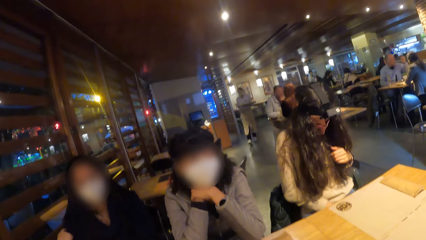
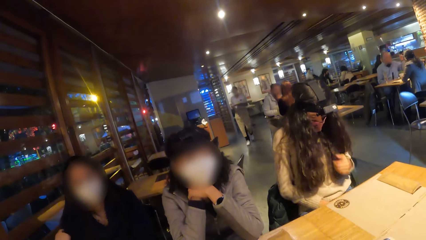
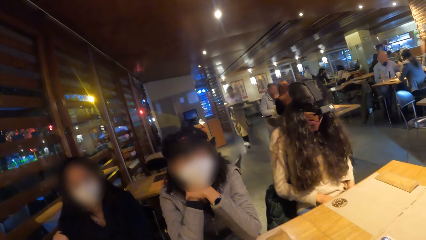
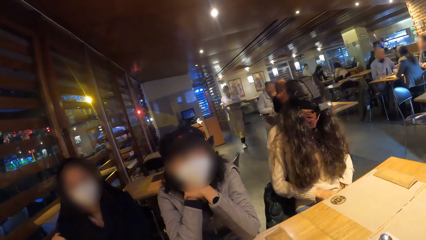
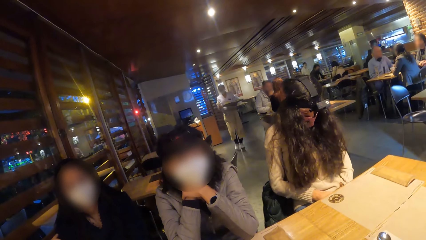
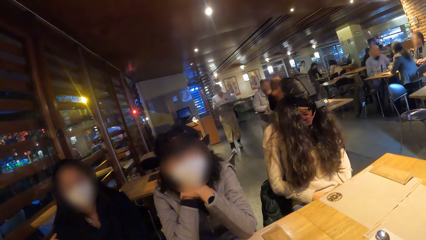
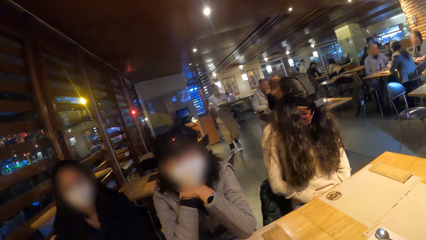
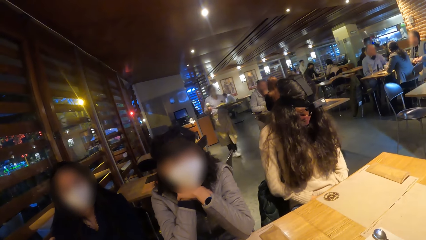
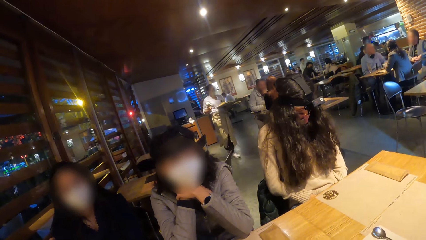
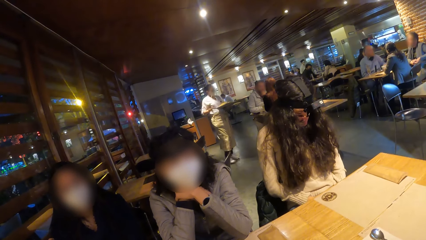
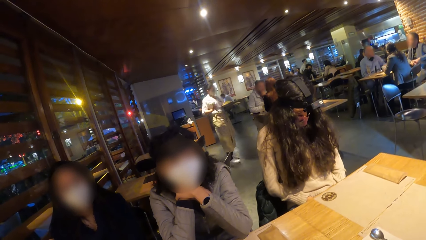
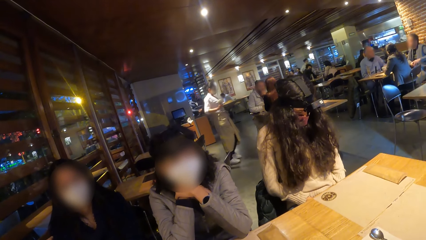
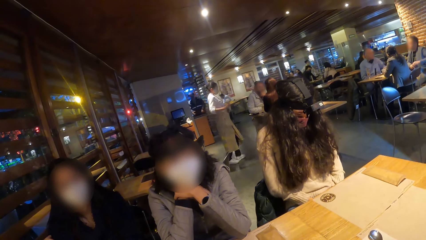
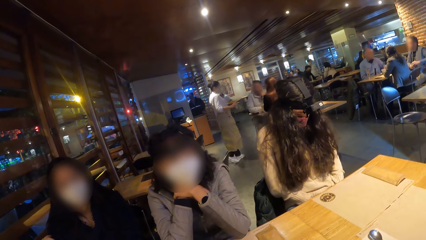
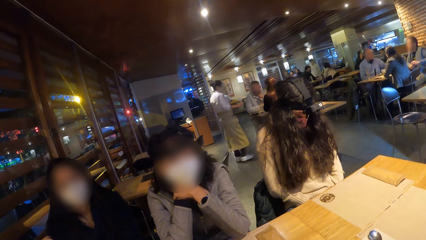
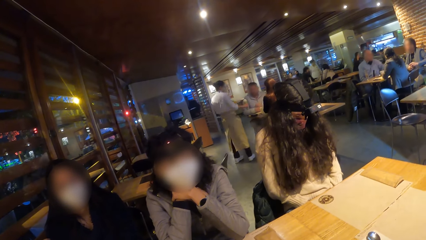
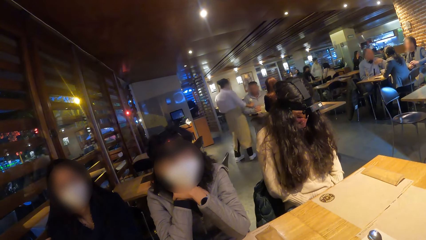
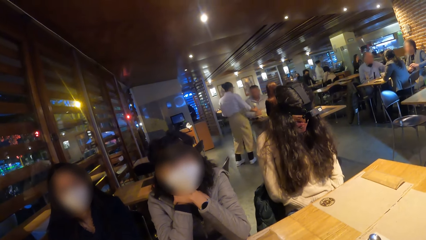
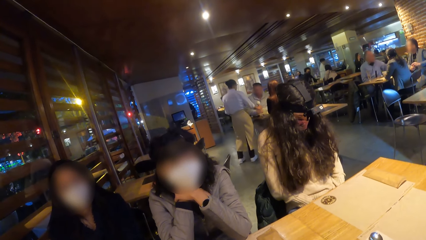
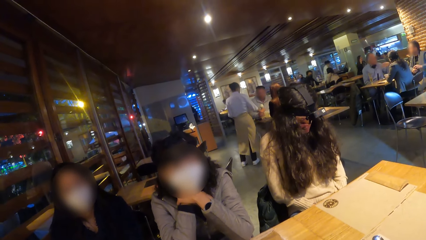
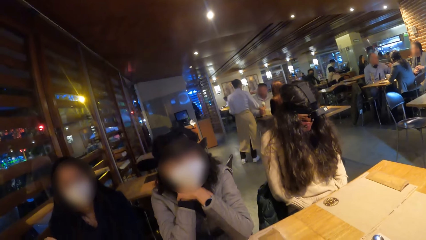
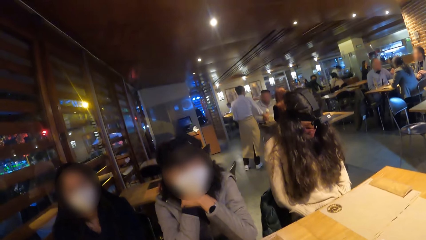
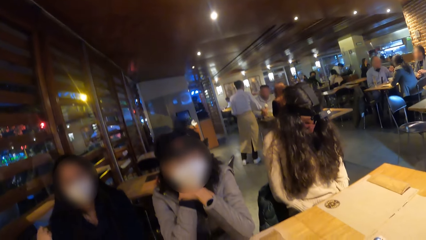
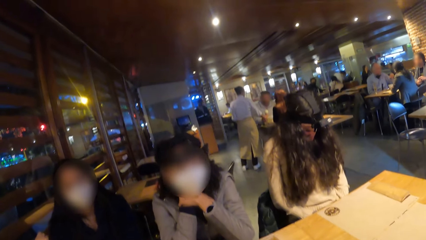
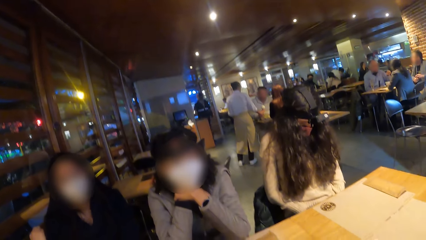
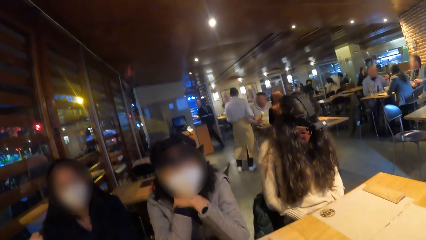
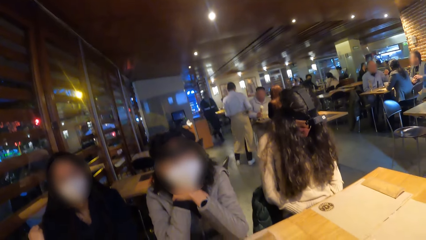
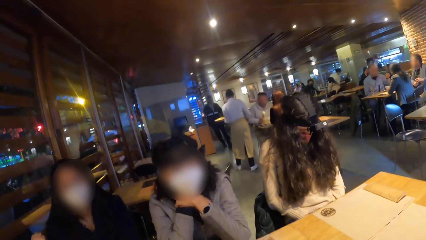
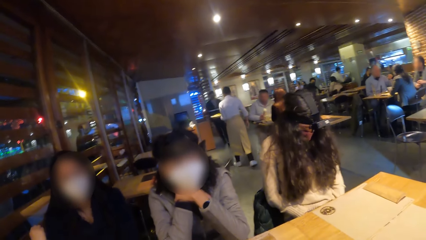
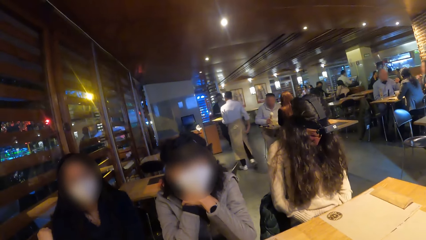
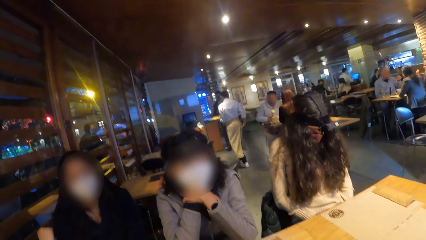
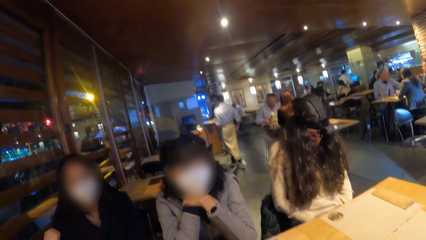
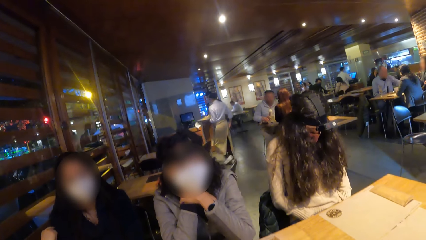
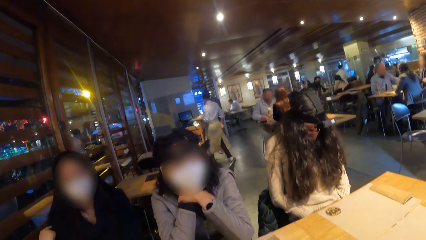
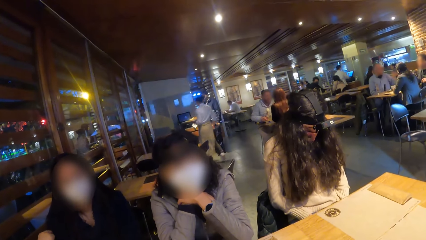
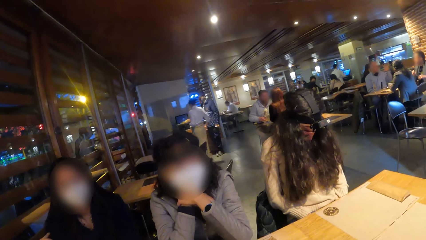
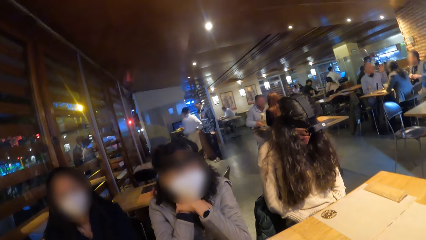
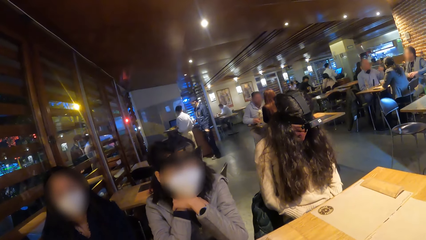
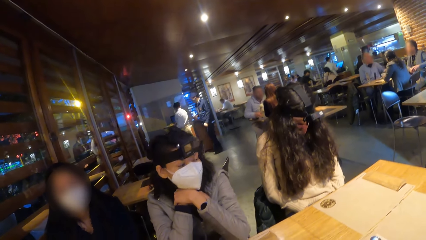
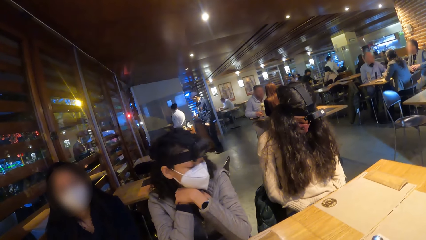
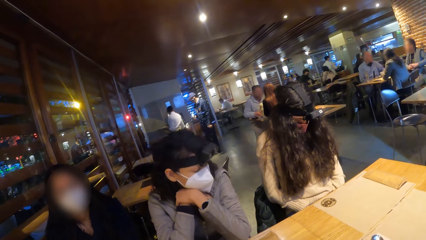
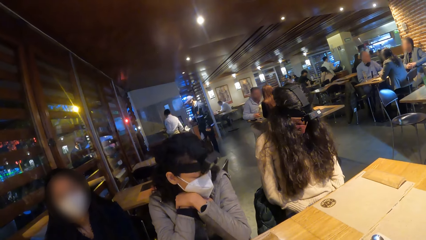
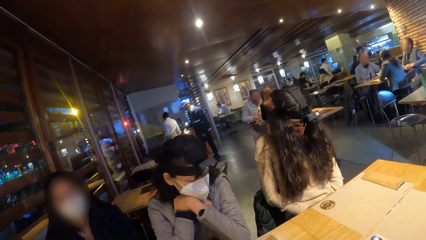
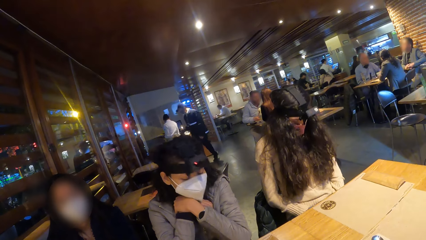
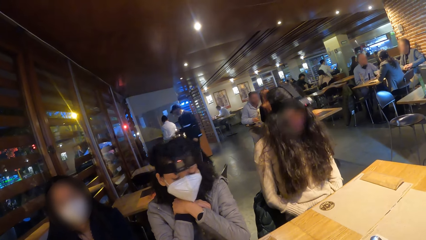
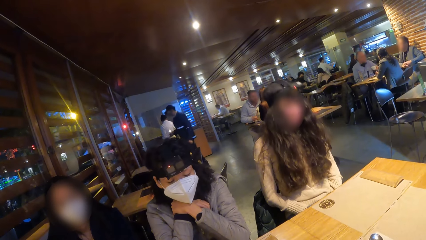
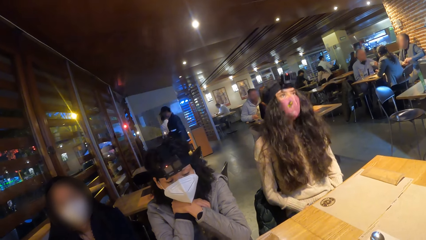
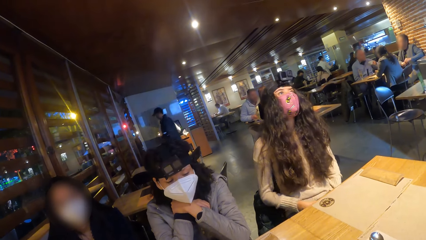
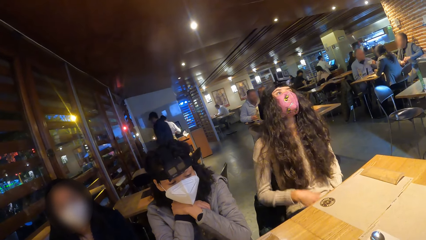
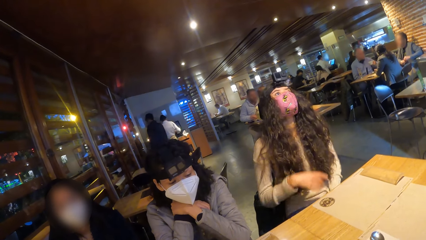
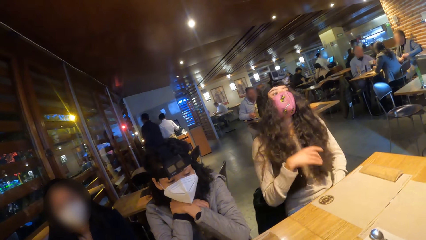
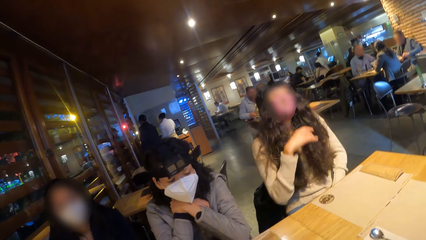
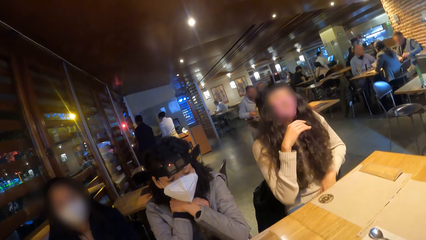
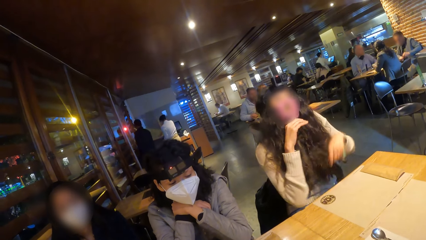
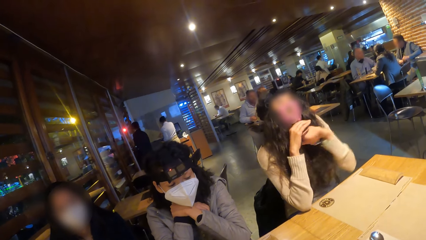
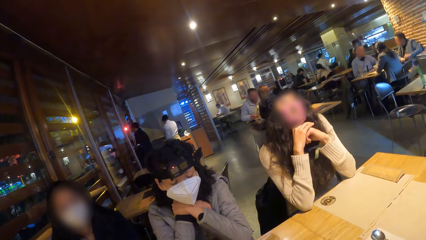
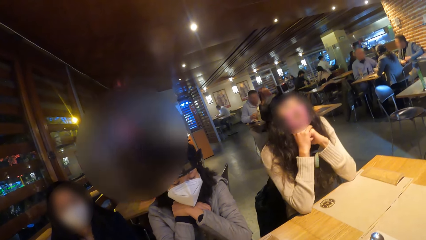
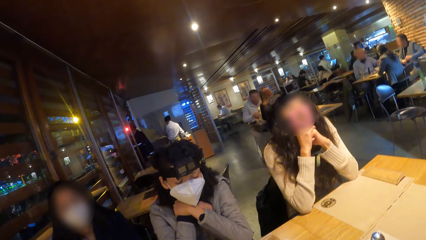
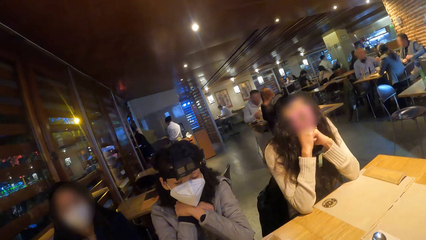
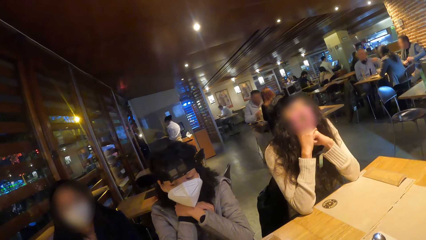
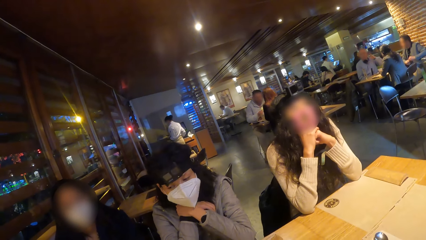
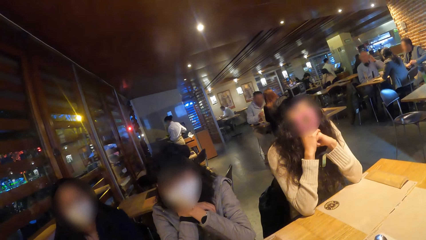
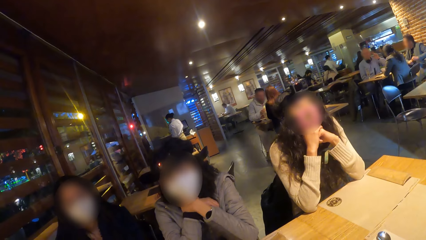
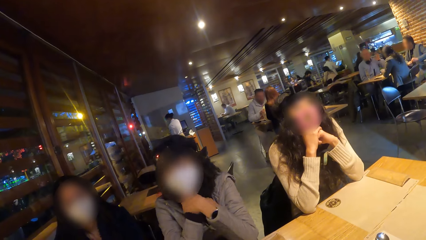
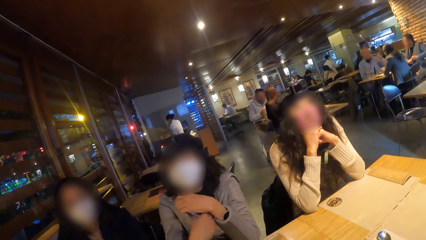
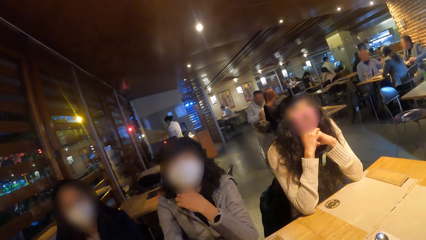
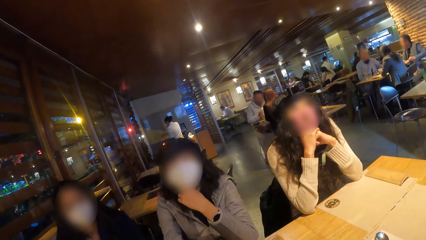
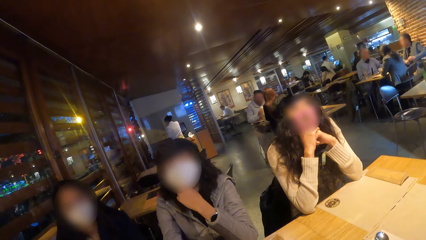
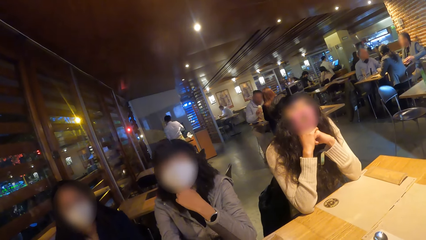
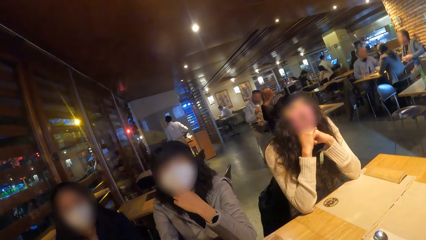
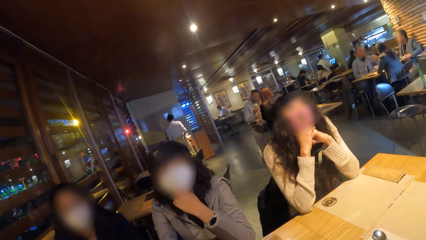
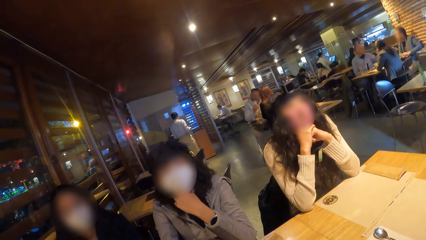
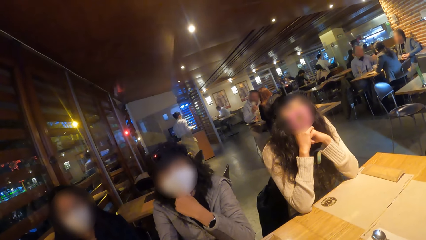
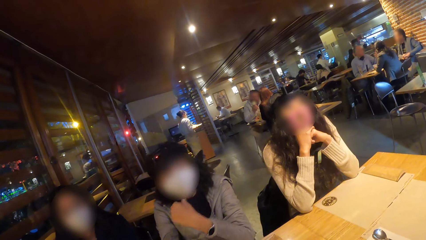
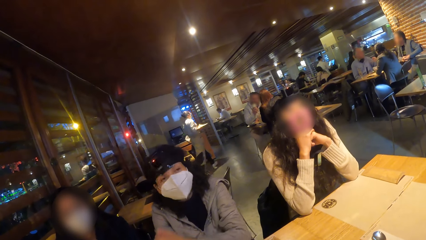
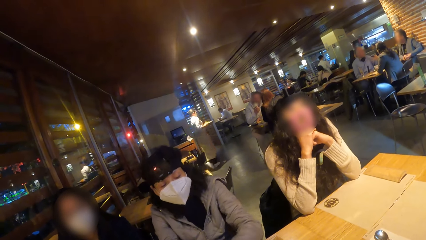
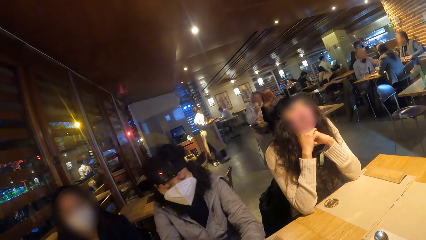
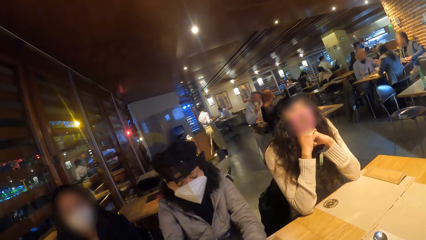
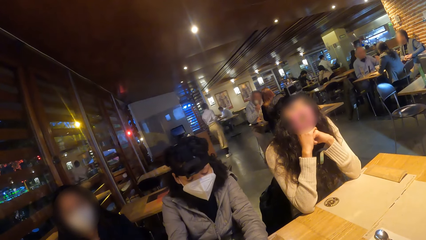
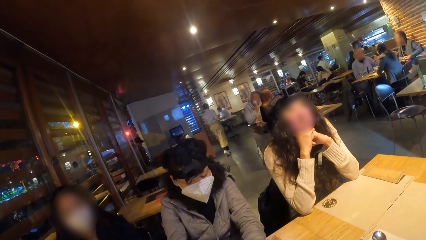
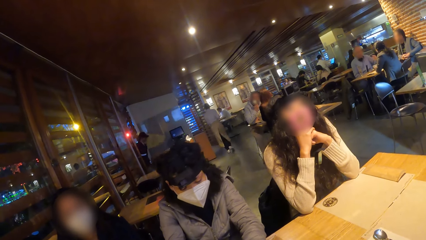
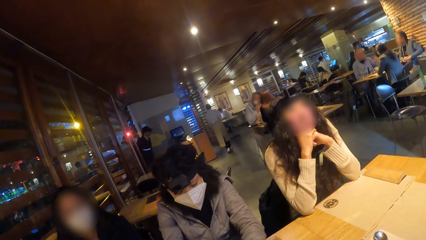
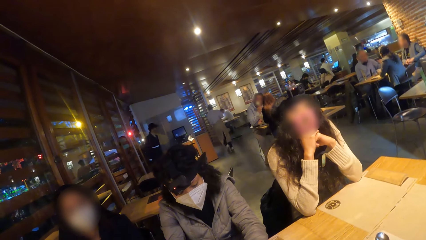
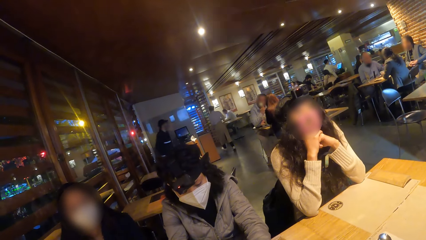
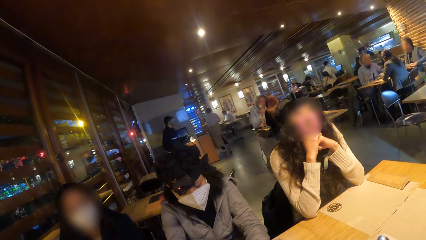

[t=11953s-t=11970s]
The lady fidgets. Another lady shakes the head.
